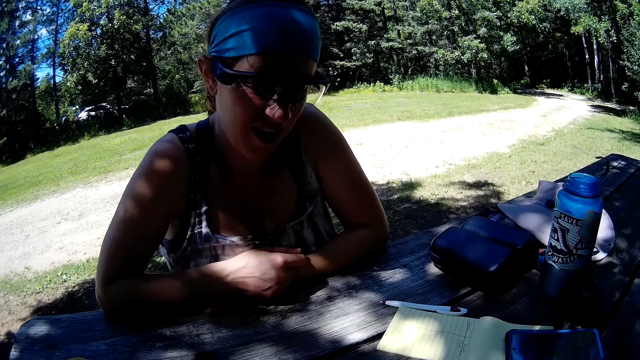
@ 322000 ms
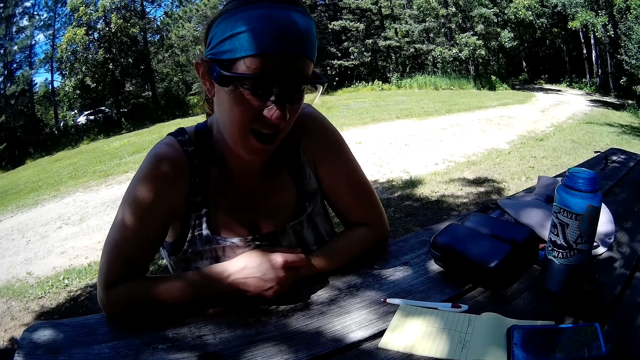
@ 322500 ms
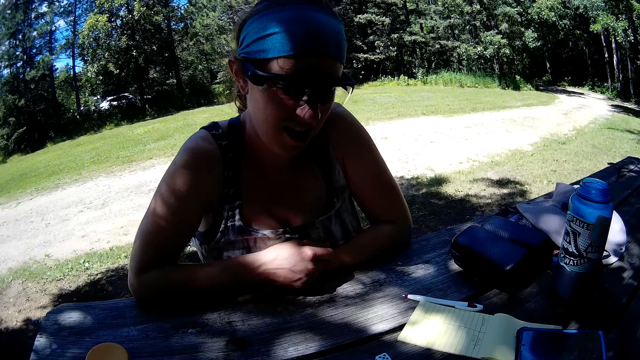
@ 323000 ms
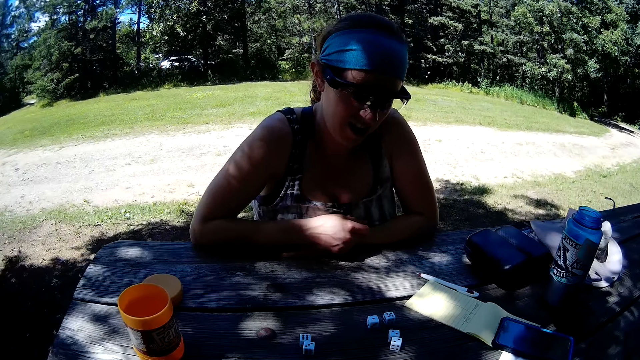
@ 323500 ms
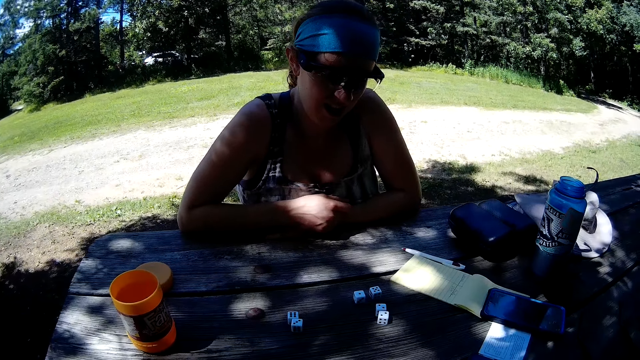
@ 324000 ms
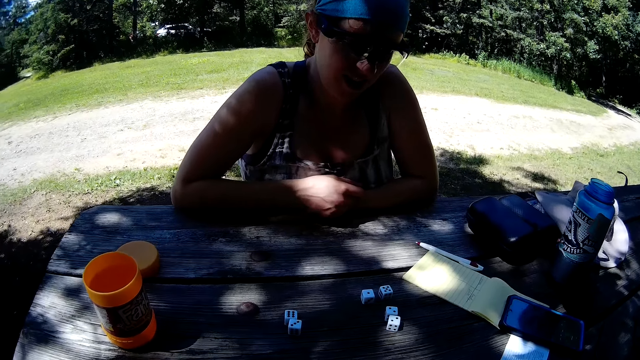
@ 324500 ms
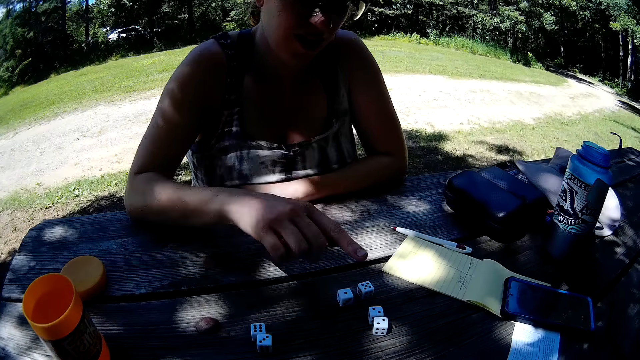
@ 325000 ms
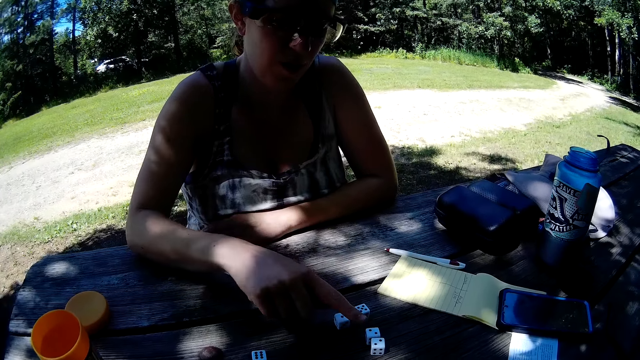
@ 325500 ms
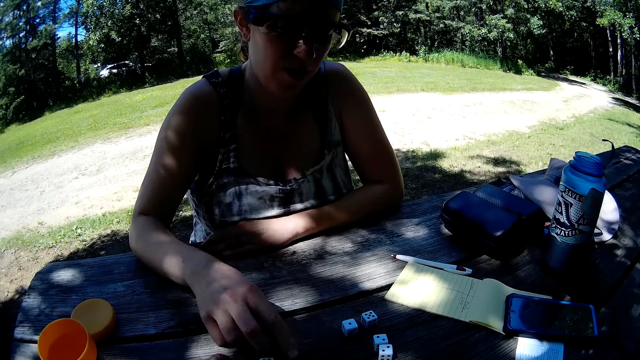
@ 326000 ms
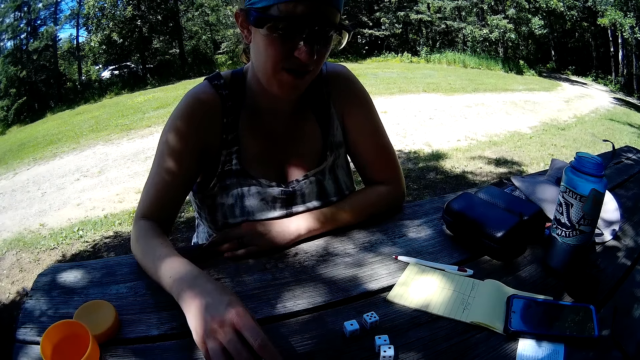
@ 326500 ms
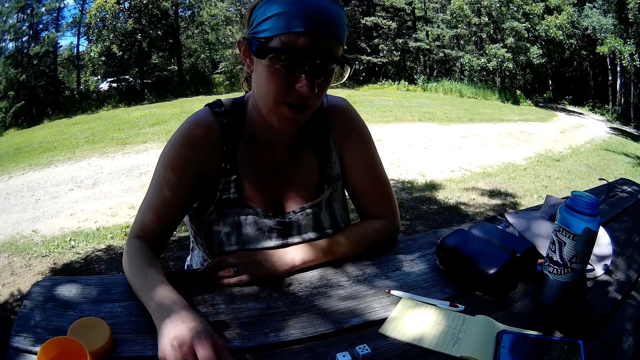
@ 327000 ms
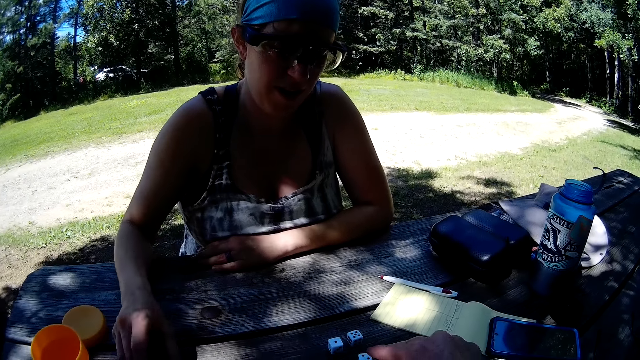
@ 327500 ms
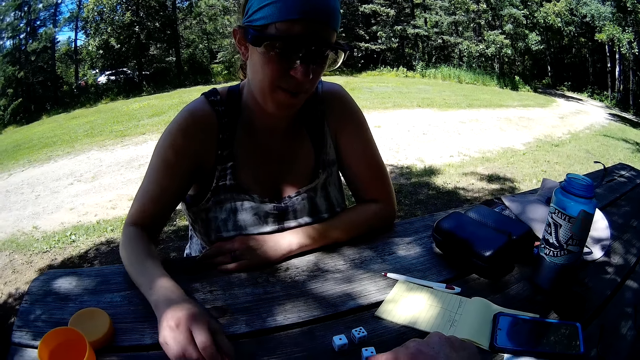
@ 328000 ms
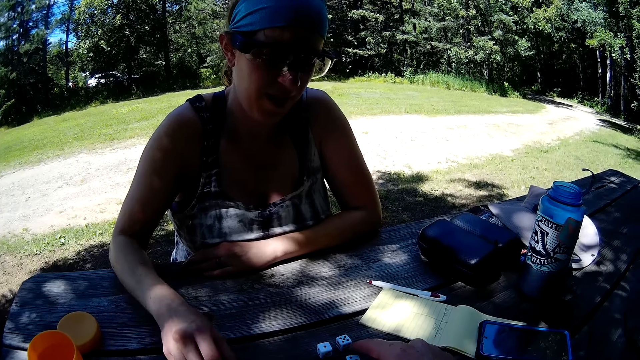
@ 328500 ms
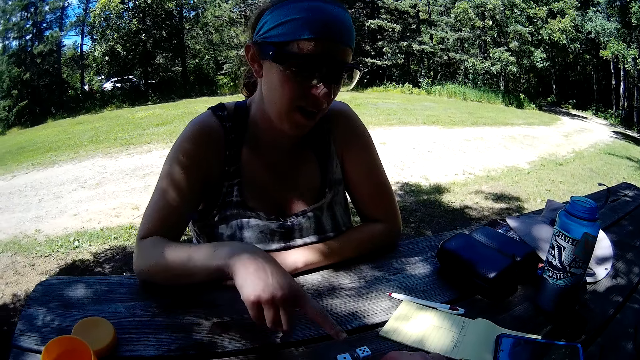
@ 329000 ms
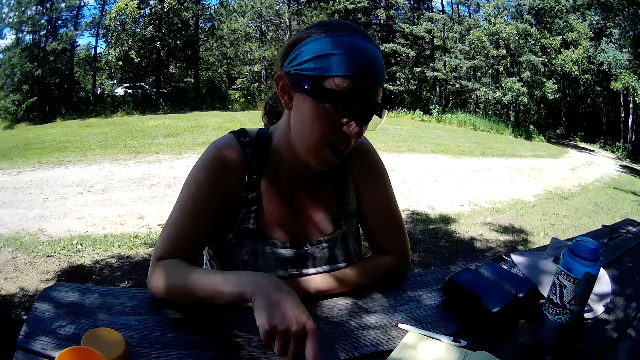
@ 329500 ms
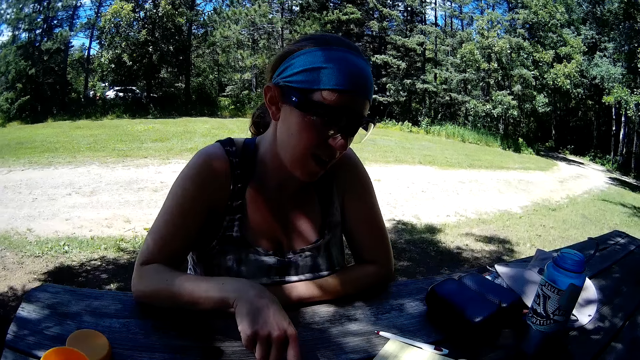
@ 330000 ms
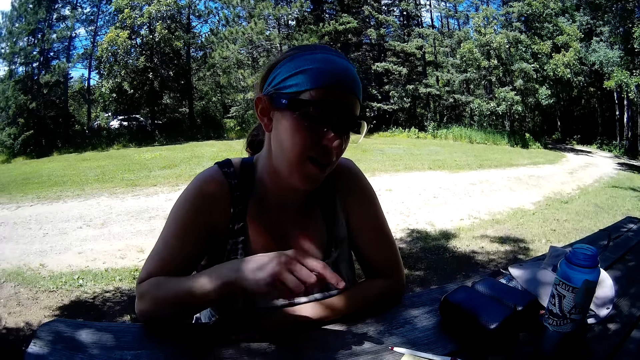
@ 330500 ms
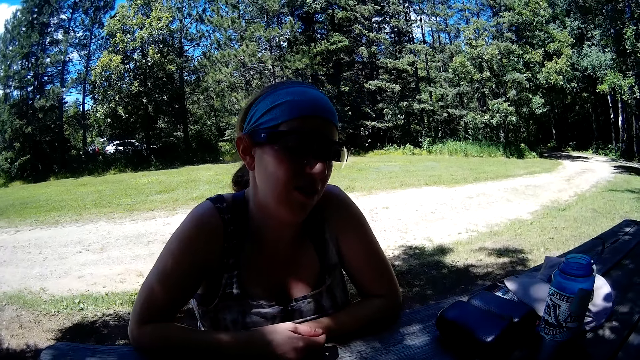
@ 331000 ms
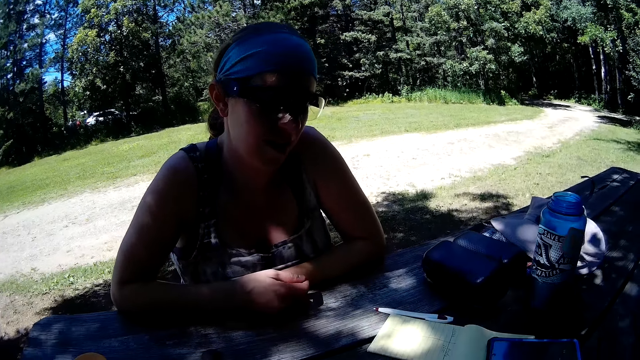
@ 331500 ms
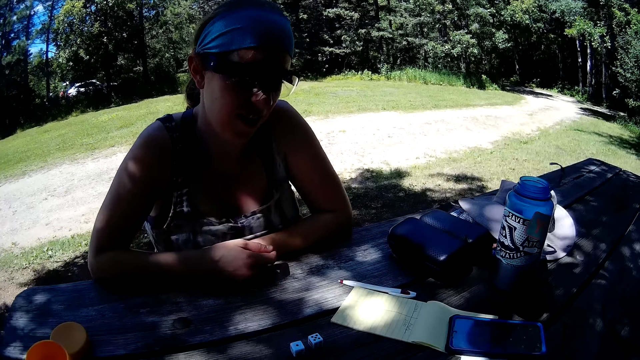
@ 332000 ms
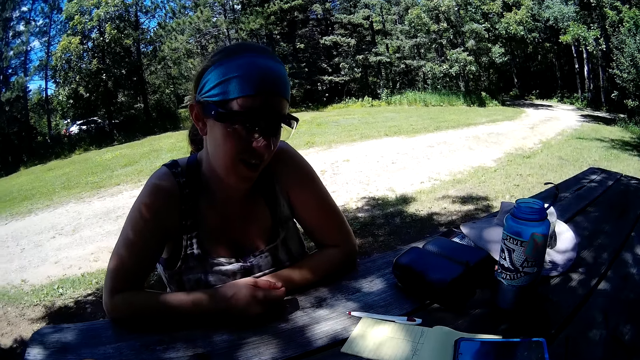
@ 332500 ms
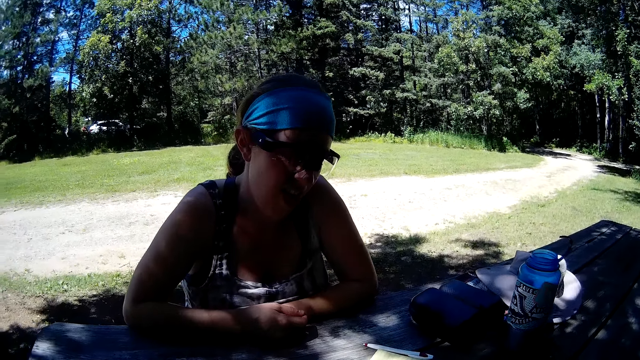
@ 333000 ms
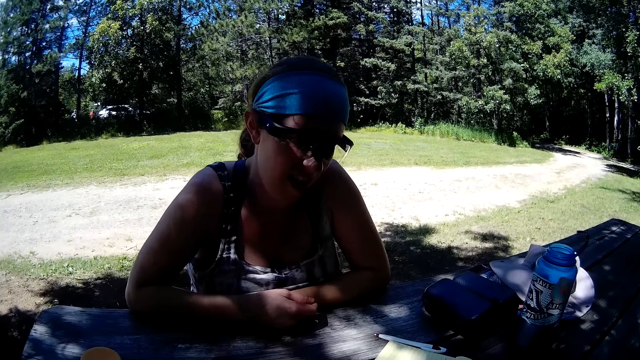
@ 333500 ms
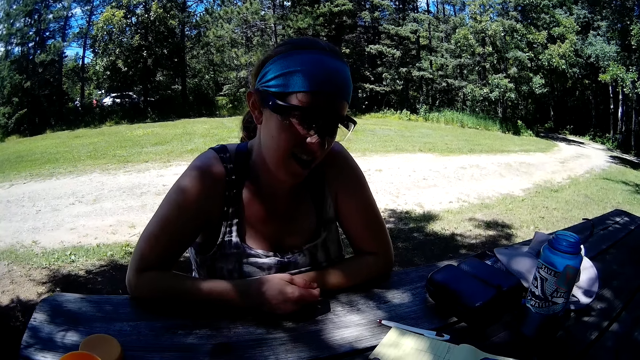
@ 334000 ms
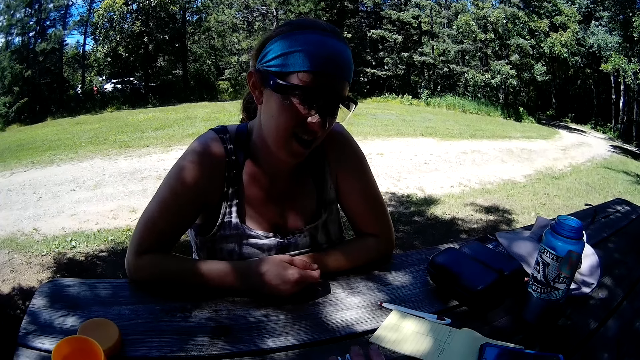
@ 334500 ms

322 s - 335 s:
A woman moves a die on the table with her right hand. The woman talks to the camera wearer. The camera wearer moves a die on the table with his right hand. He demonstrates something to the woman. The woman touches the table with her right arm.

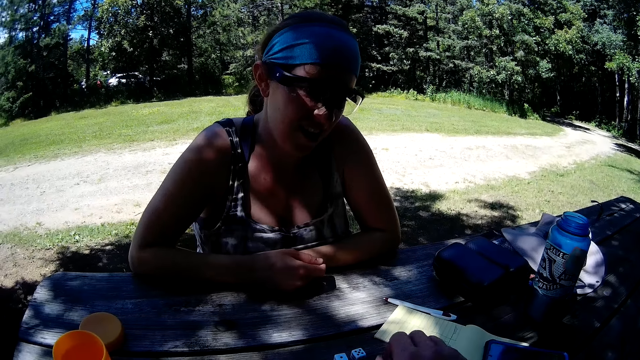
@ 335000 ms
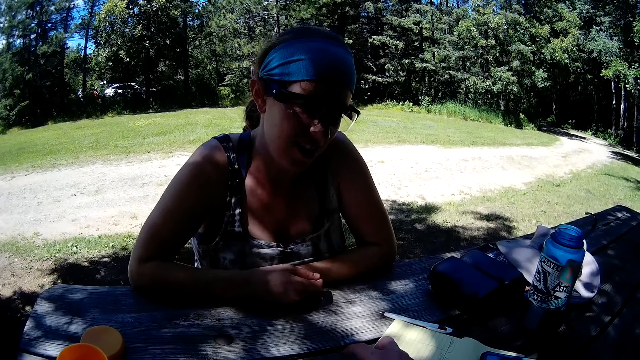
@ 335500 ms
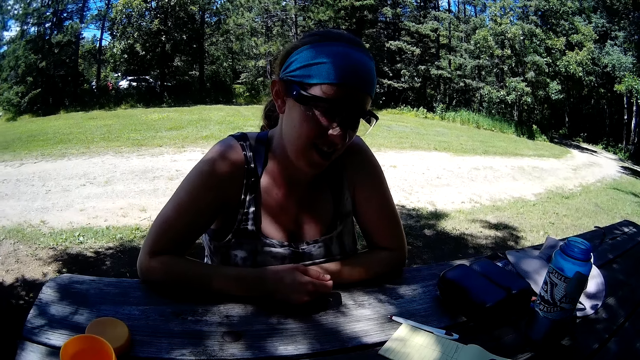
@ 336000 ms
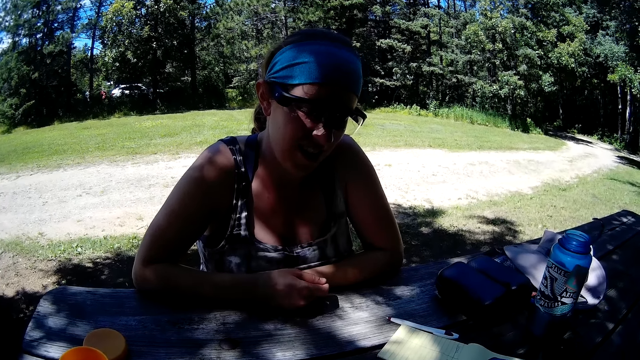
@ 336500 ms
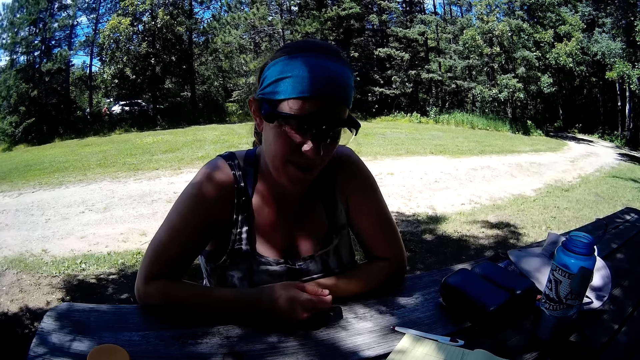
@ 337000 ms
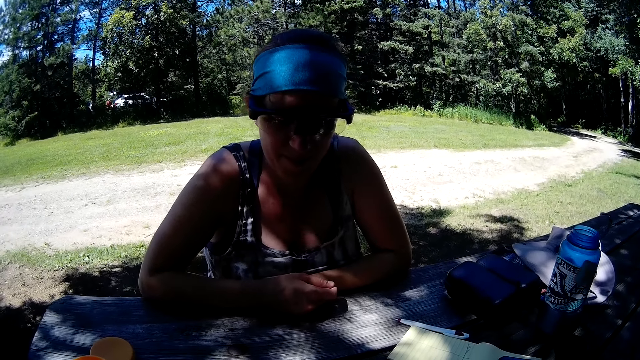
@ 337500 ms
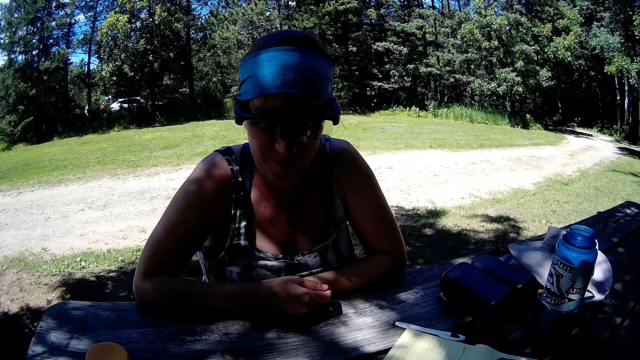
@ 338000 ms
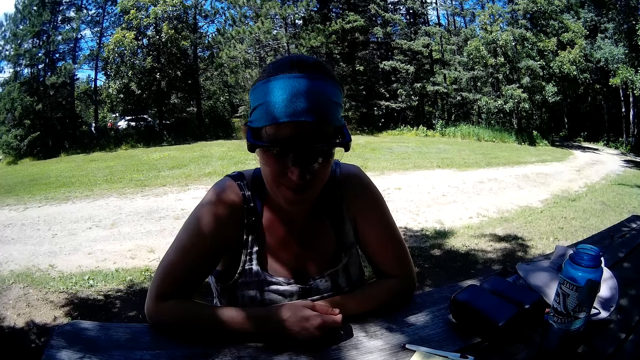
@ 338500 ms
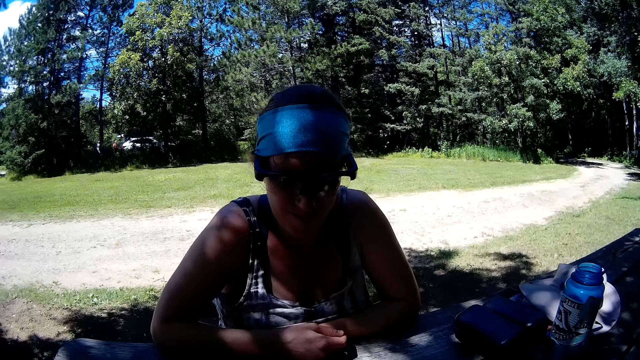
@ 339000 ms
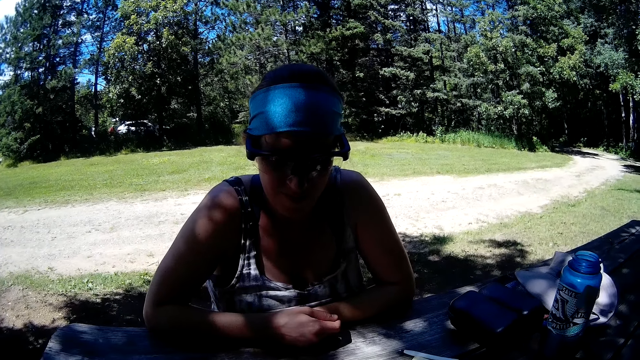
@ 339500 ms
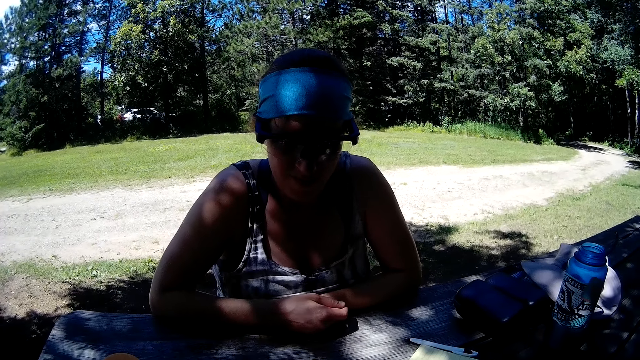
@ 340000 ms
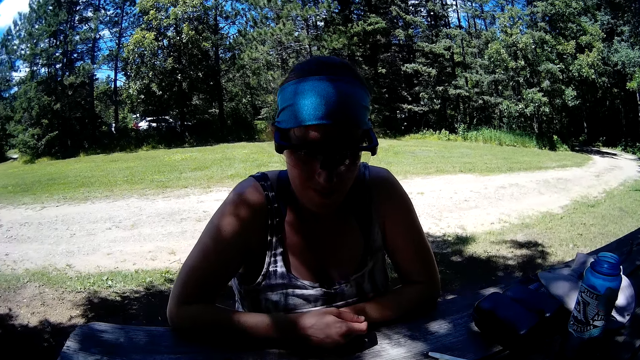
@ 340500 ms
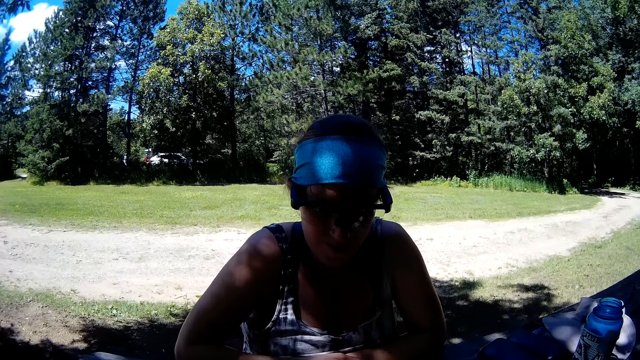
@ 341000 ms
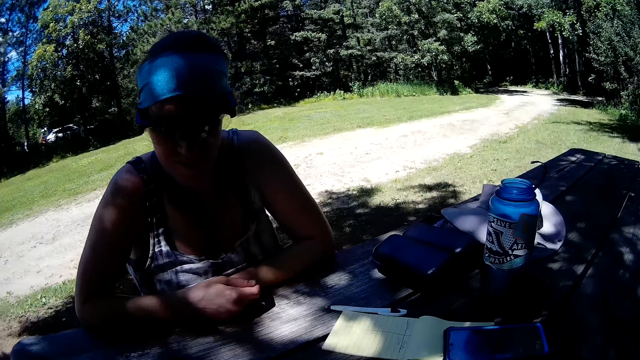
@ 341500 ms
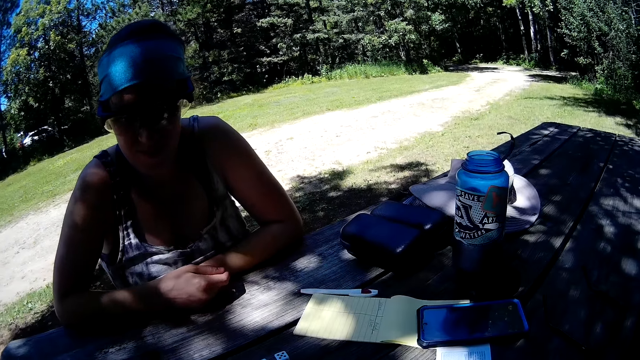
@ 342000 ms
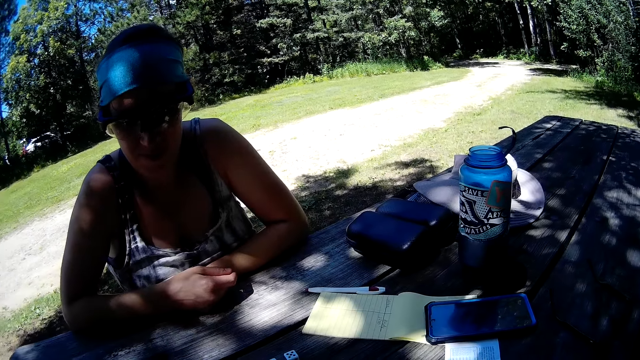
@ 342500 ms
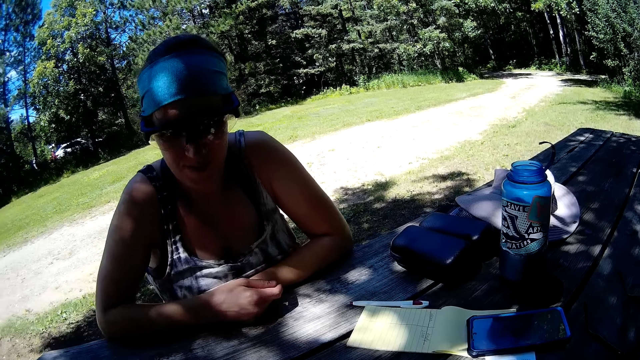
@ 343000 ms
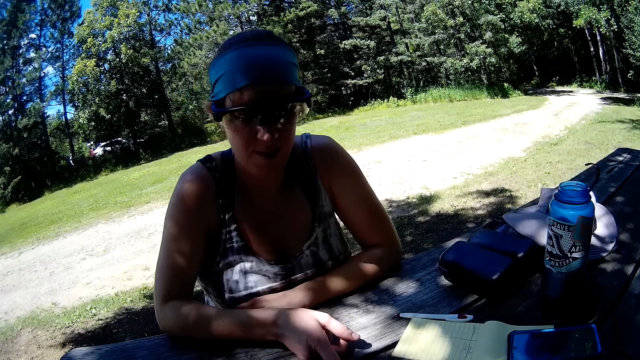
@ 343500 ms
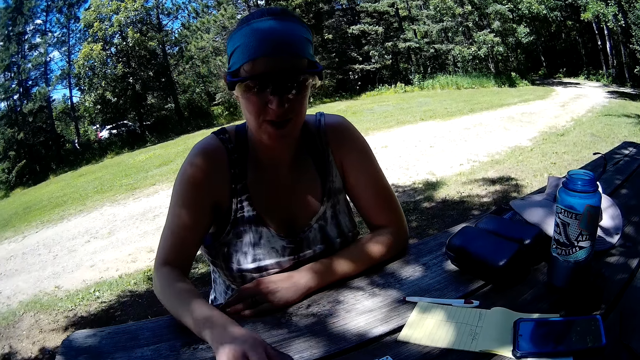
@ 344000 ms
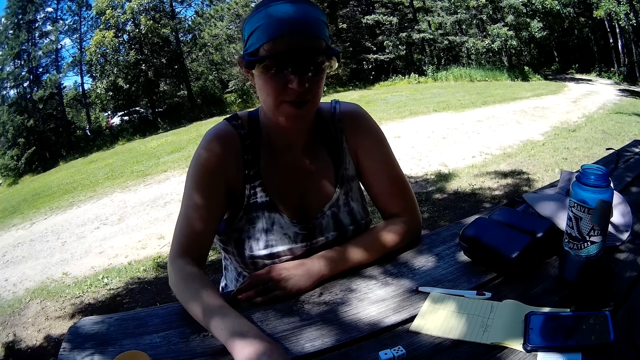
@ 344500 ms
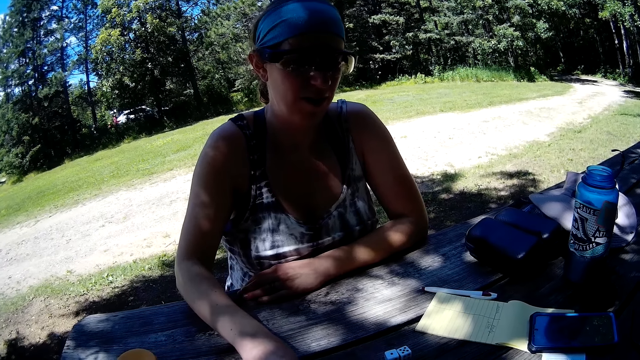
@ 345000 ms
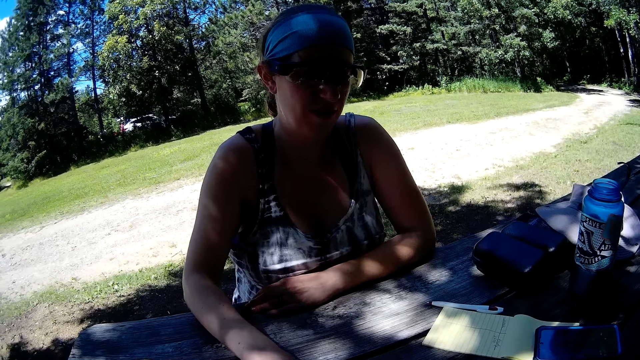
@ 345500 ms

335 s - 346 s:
A woman moves a die on the table with her right hand.
